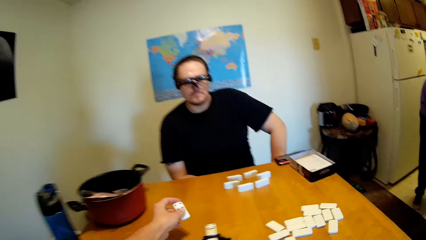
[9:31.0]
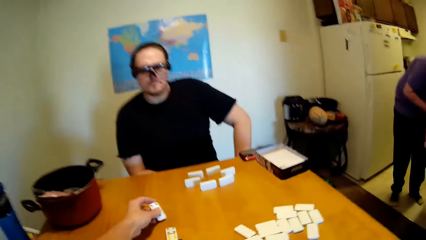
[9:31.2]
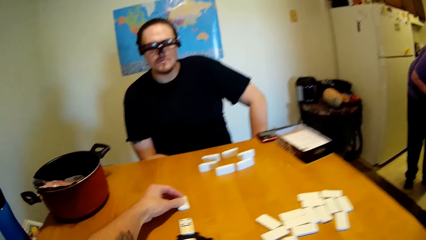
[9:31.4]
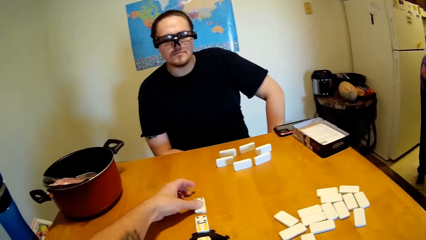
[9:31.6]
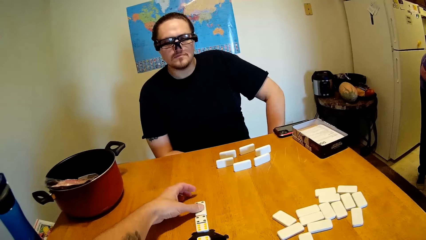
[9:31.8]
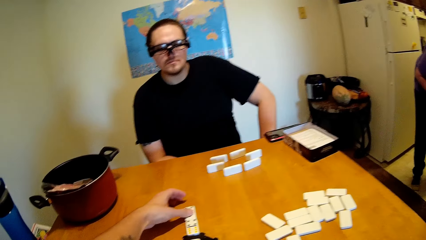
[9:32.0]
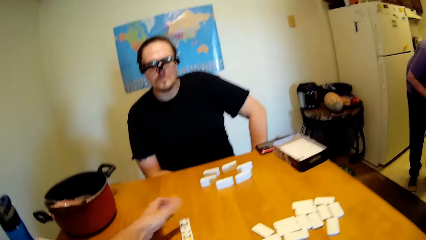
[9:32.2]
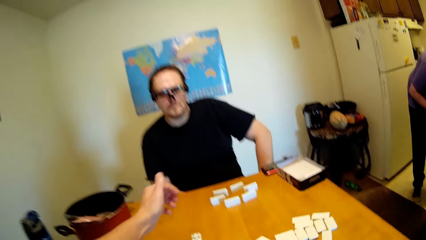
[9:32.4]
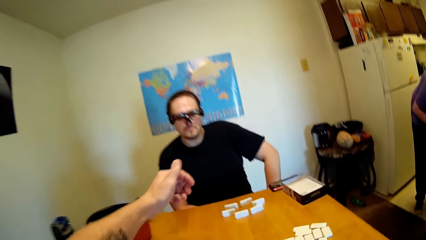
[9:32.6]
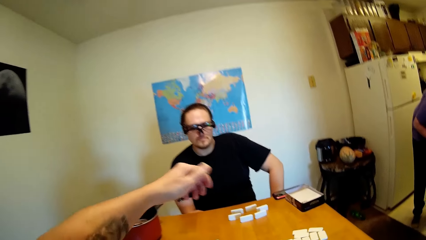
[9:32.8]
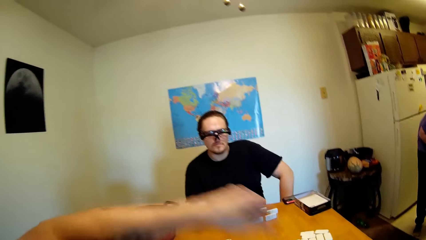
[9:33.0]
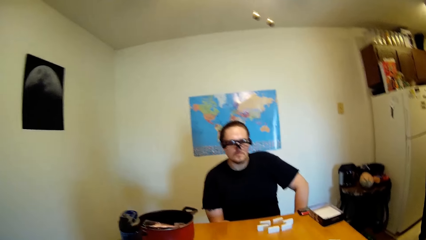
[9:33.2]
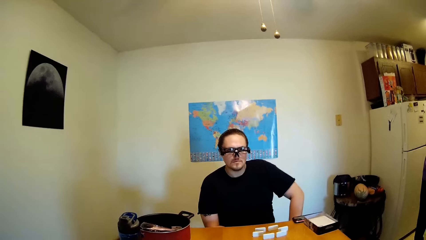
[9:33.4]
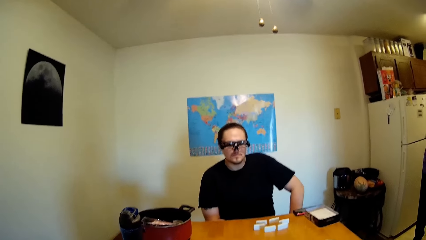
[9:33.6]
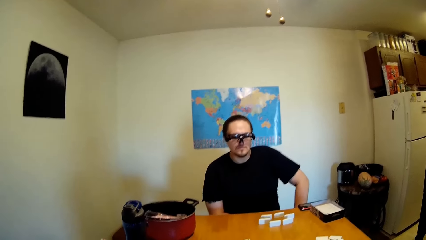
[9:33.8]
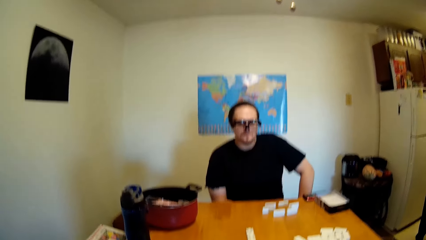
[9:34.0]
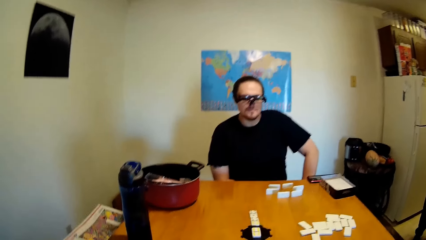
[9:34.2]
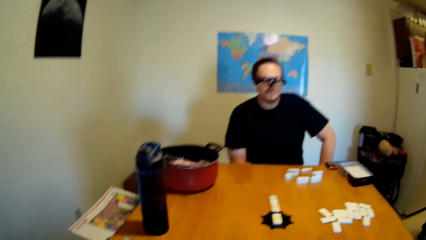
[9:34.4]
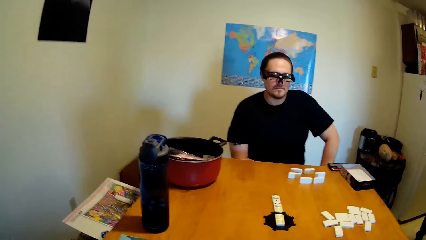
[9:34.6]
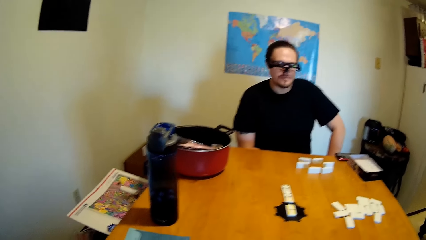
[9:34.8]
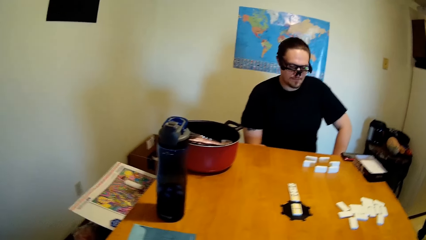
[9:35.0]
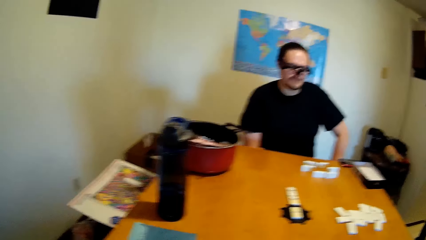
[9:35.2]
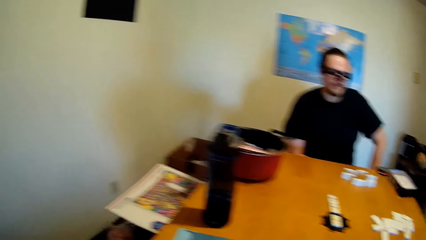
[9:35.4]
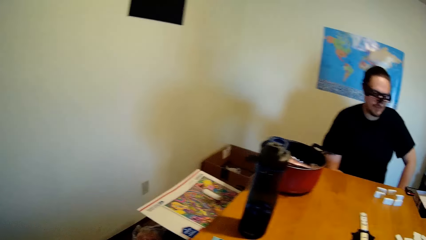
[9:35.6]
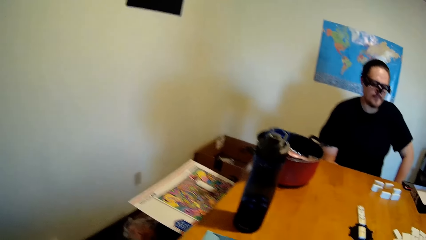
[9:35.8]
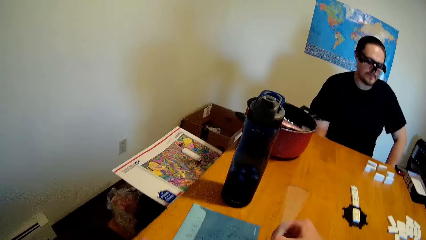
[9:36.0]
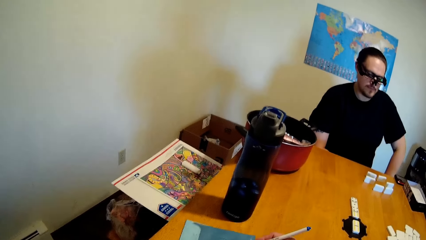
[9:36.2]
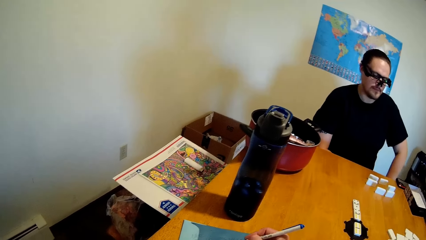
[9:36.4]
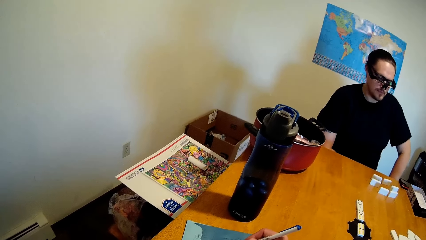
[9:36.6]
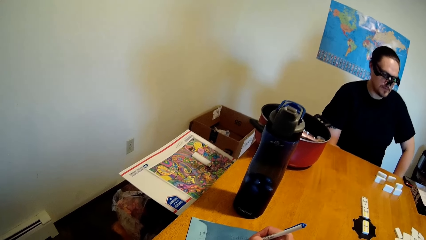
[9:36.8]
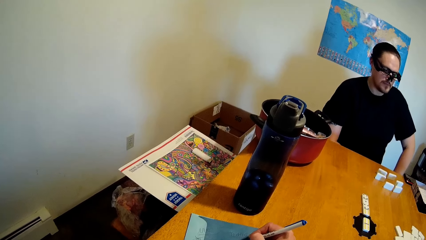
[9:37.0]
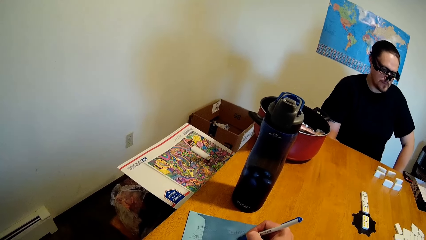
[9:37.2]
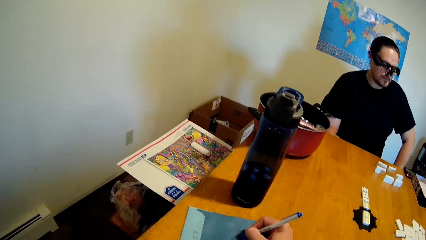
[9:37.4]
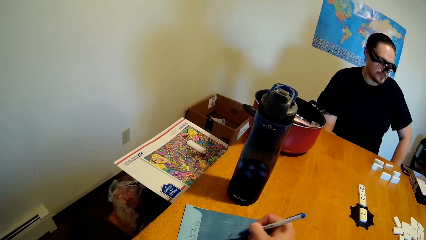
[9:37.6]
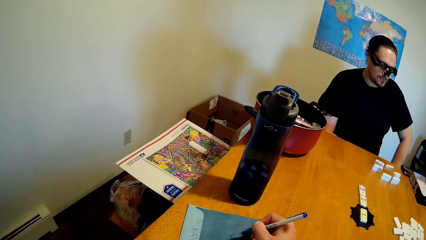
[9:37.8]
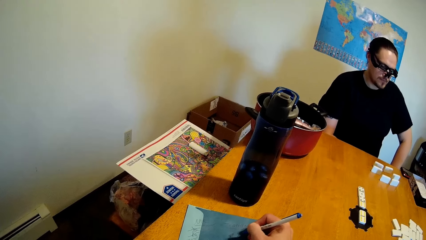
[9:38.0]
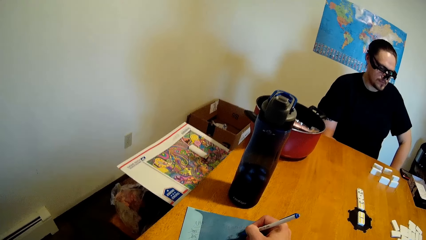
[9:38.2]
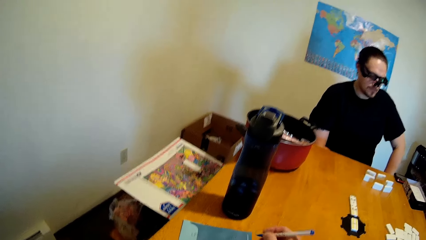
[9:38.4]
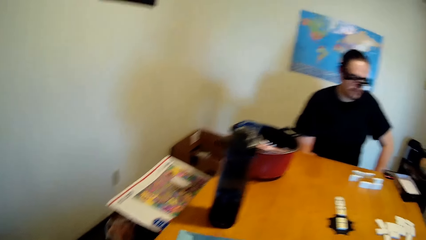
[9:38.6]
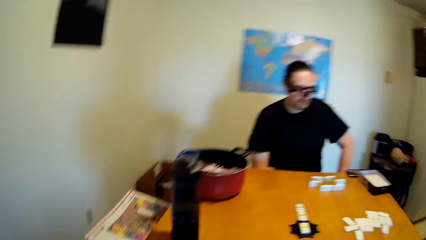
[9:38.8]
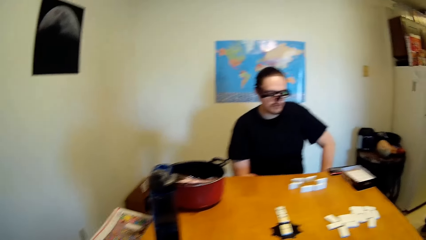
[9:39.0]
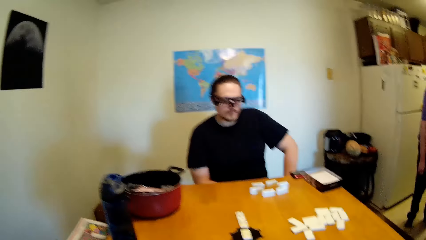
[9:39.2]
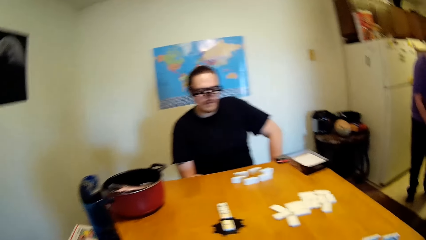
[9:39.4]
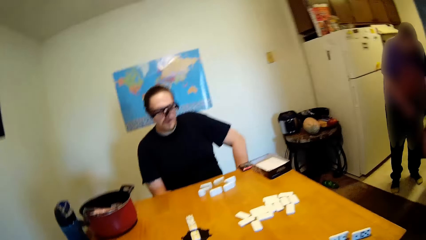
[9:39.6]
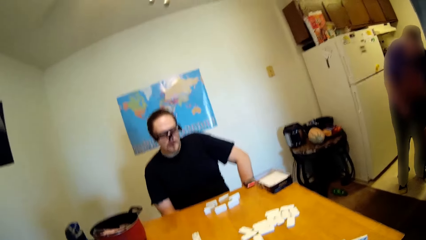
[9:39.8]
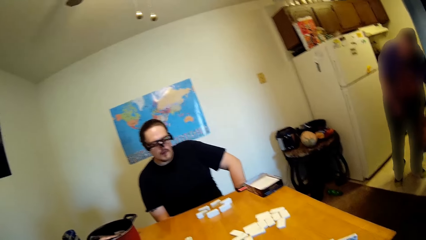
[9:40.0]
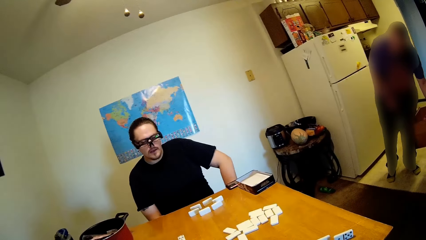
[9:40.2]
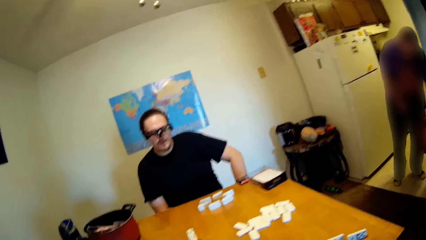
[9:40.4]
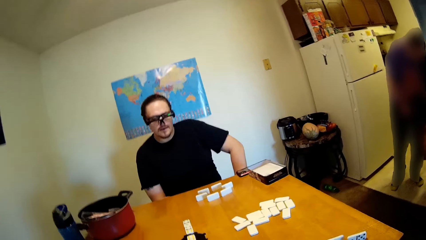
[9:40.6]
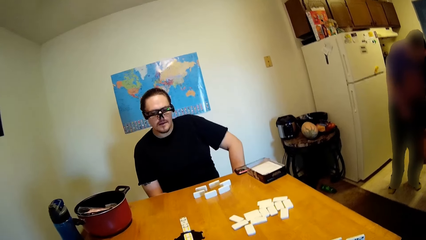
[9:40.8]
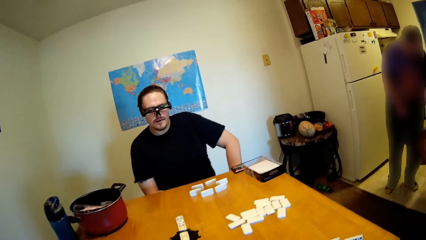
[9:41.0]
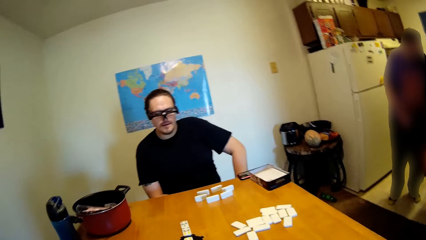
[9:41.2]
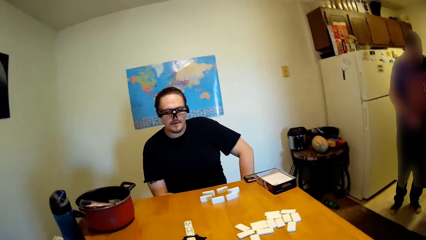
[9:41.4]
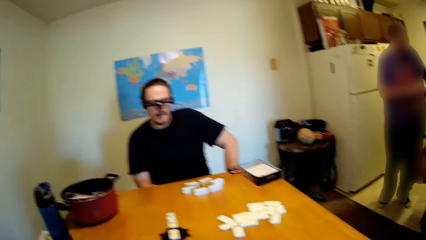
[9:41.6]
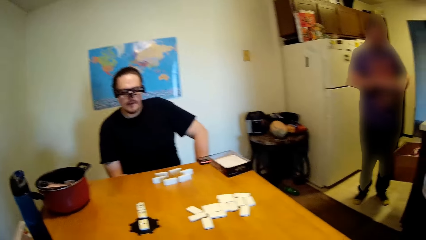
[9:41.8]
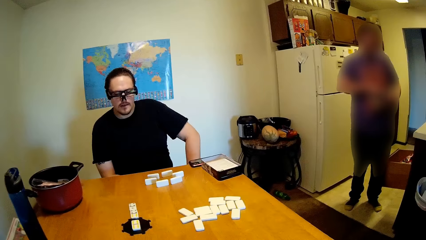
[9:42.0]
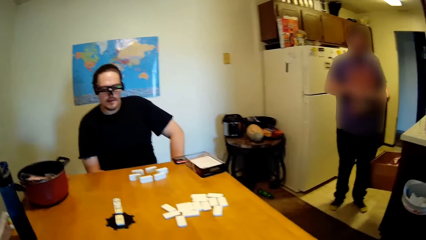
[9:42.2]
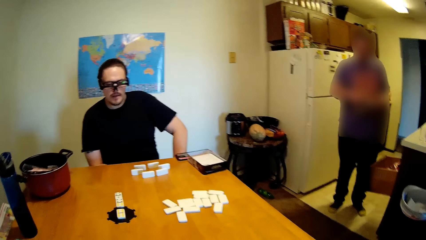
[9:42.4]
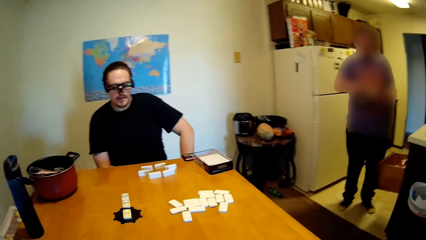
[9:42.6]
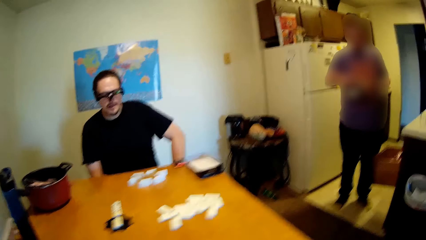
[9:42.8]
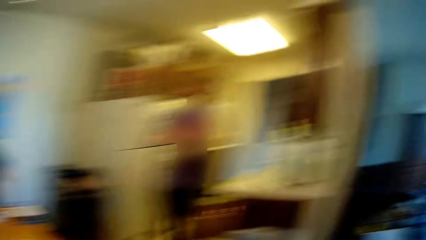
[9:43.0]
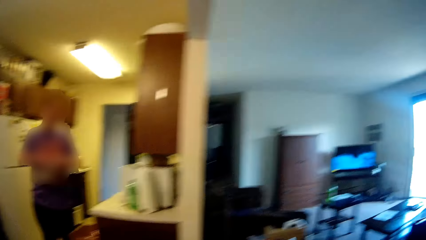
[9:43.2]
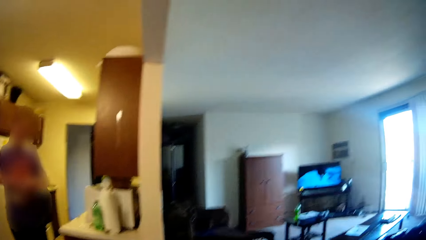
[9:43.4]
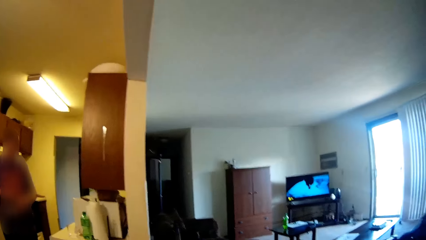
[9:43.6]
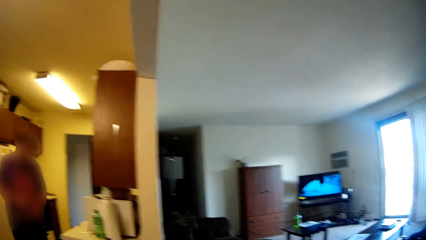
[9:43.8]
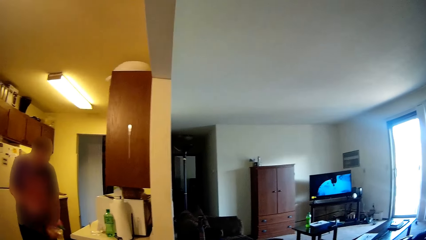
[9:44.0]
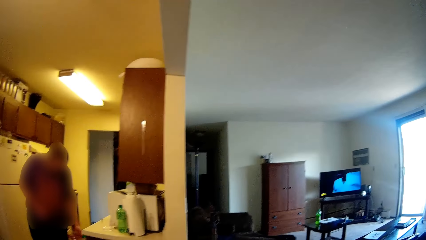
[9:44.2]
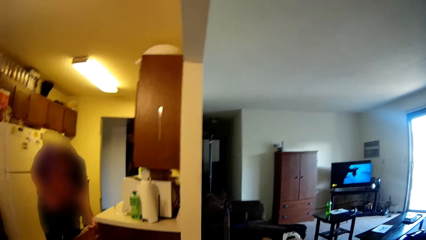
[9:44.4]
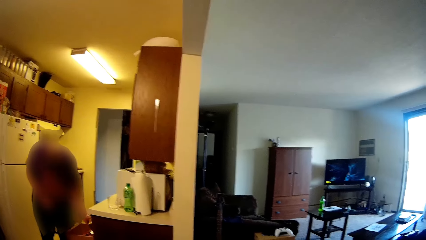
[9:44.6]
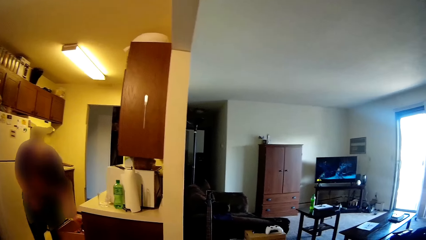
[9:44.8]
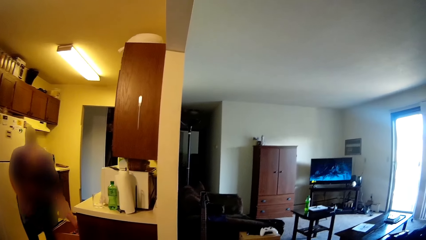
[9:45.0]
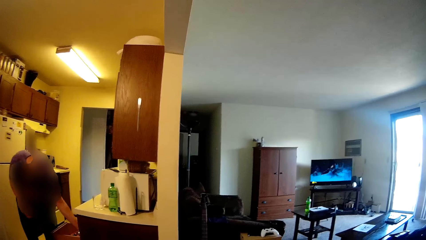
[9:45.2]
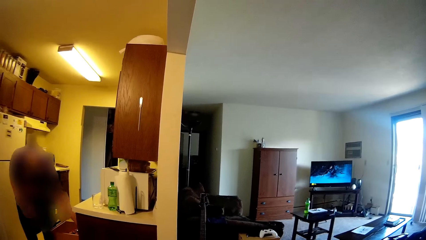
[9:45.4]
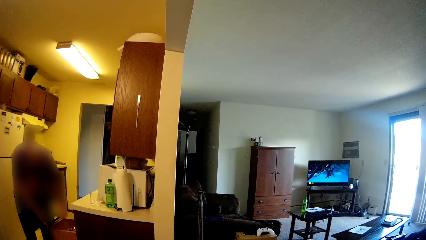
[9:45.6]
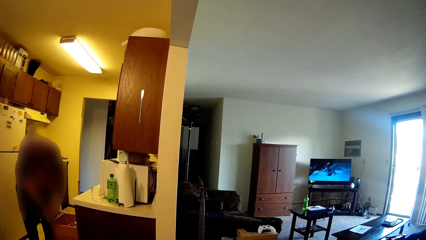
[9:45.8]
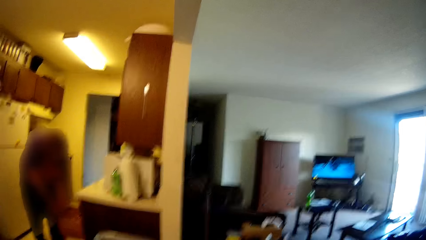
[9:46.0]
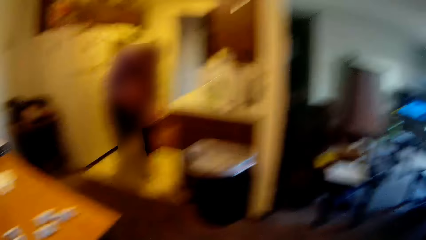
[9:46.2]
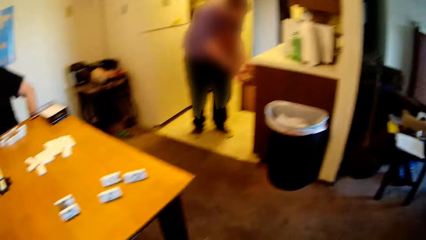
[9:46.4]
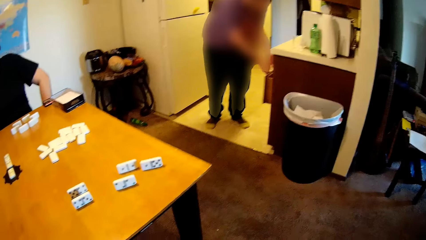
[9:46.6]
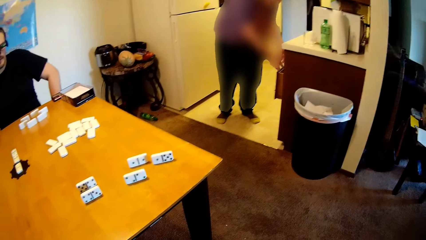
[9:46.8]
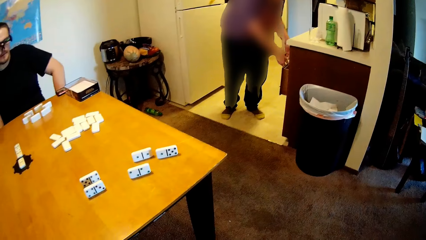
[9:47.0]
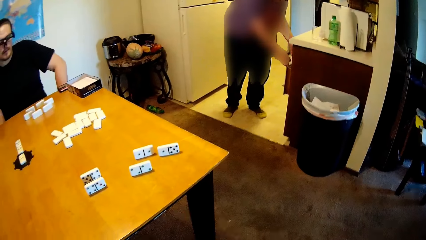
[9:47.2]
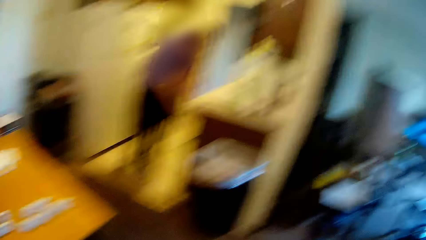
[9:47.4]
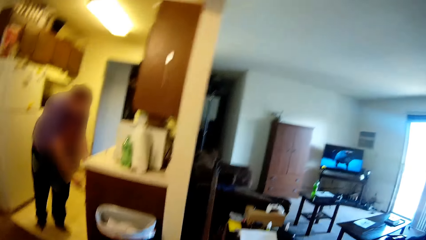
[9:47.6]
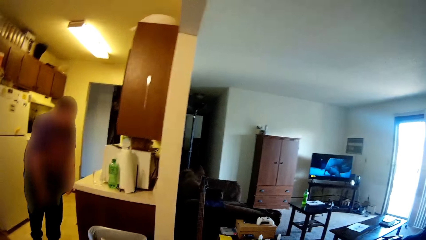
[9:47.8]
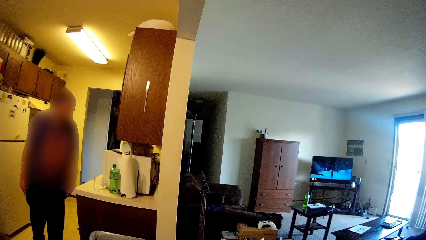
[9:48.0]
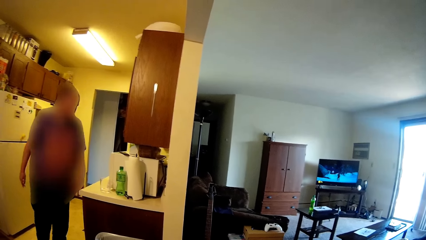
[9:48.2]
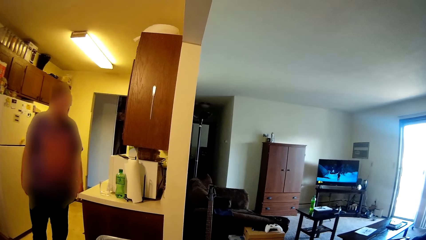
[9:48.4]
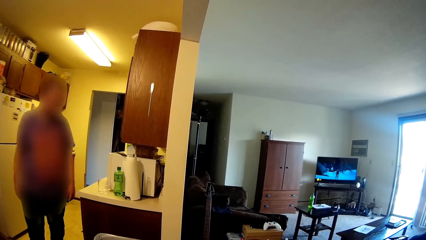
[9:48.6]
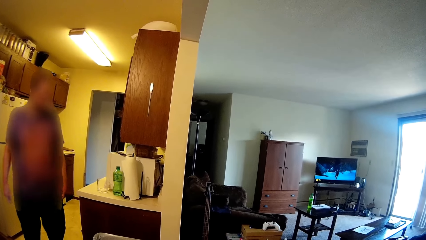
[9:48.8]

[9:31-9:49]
The camera wearer moves a dice and puts down a domino. He gestures with his hand. A man nods his head. The camera wearer writes on a paper. He looks around the house. Another man holds a plastic bag, looks inside the drawer and closes the drawer.
